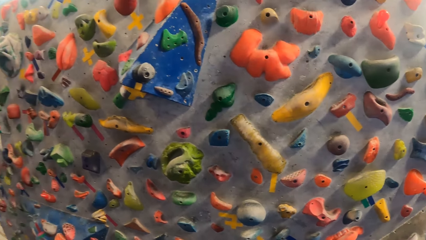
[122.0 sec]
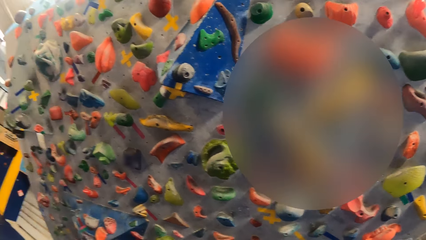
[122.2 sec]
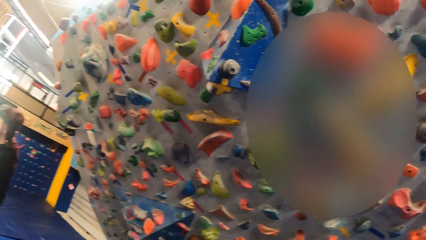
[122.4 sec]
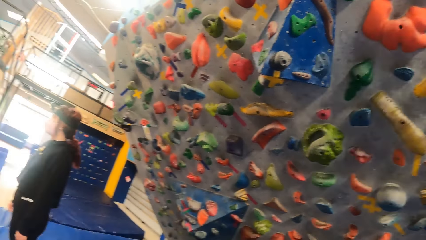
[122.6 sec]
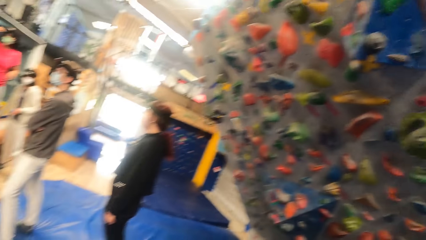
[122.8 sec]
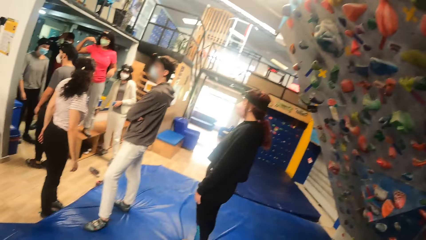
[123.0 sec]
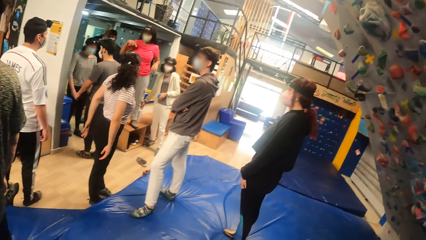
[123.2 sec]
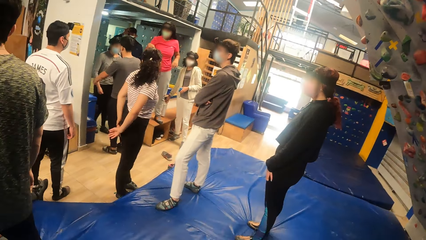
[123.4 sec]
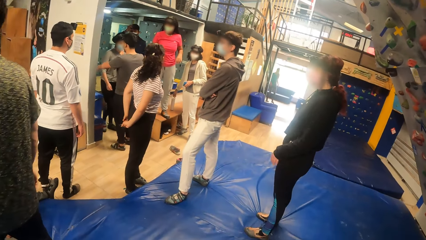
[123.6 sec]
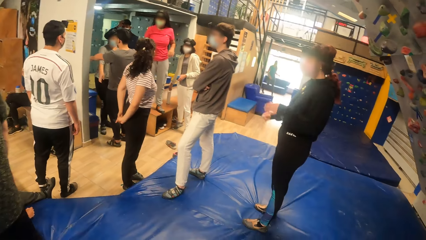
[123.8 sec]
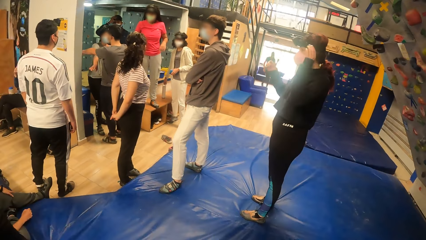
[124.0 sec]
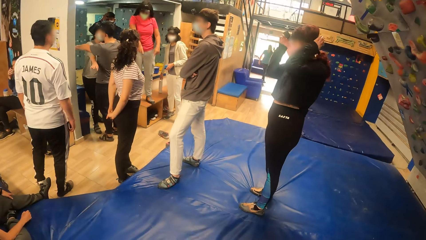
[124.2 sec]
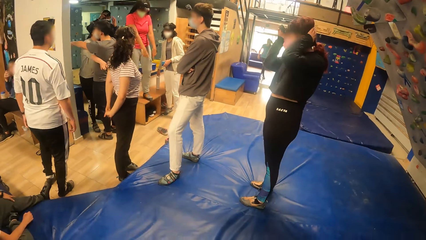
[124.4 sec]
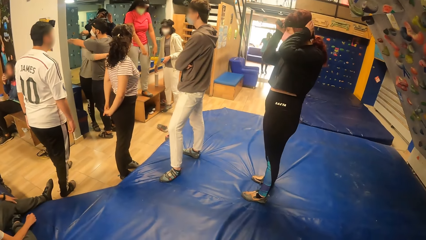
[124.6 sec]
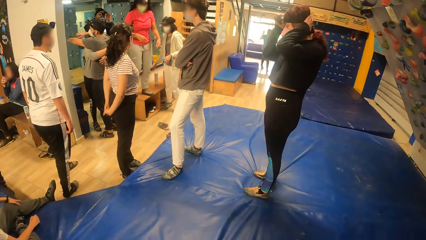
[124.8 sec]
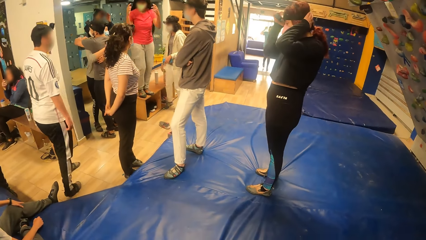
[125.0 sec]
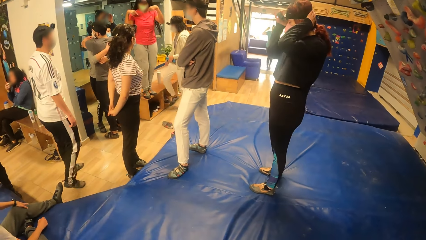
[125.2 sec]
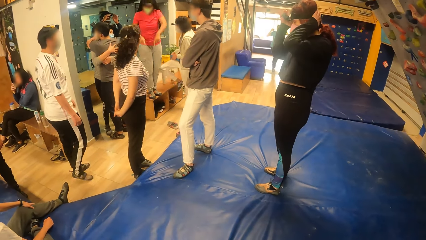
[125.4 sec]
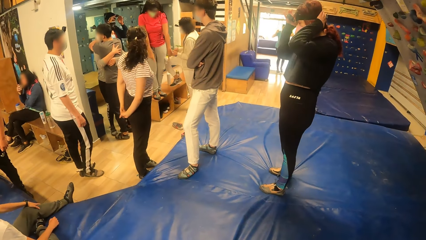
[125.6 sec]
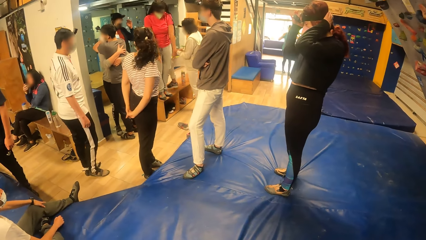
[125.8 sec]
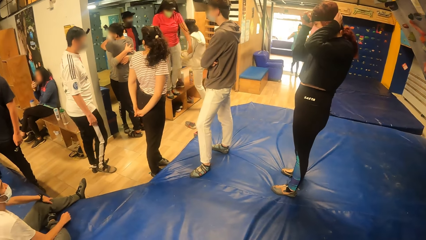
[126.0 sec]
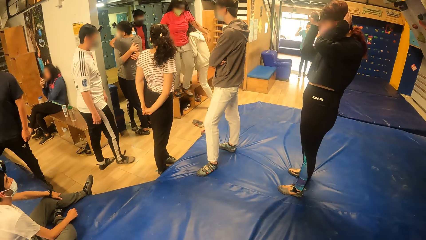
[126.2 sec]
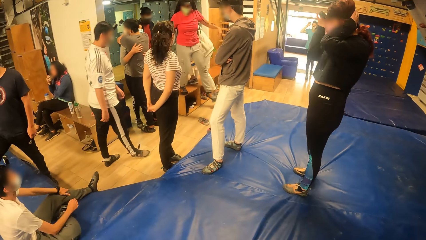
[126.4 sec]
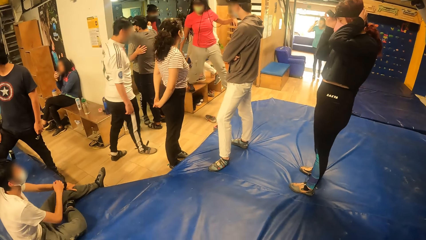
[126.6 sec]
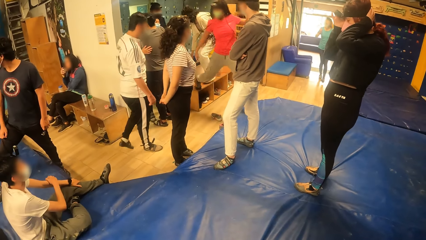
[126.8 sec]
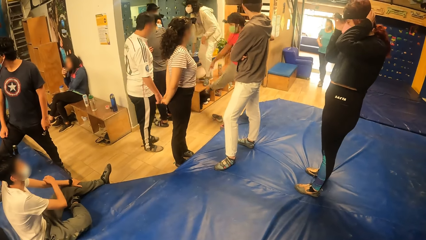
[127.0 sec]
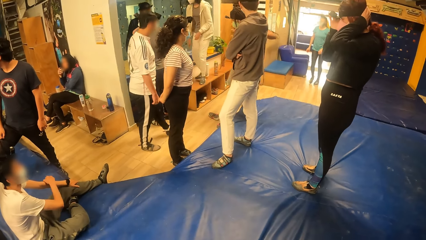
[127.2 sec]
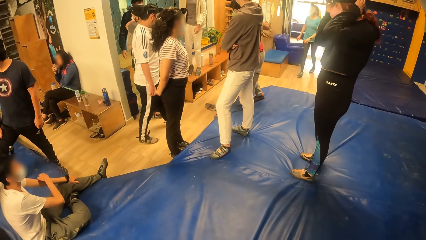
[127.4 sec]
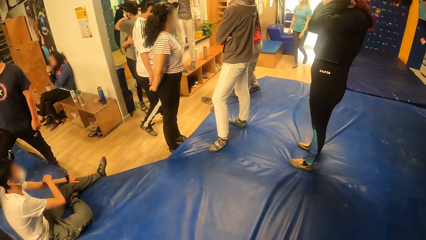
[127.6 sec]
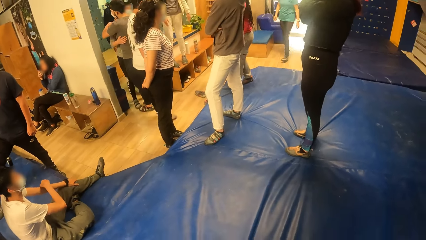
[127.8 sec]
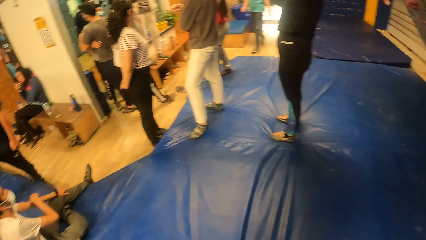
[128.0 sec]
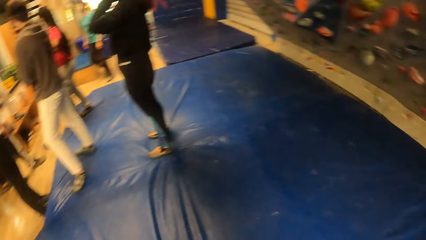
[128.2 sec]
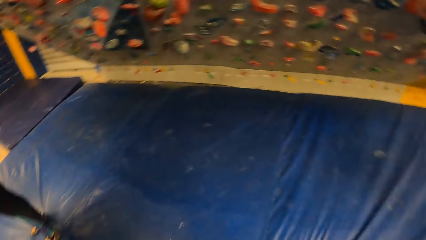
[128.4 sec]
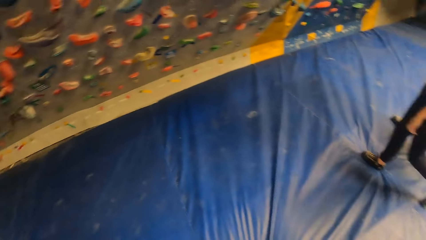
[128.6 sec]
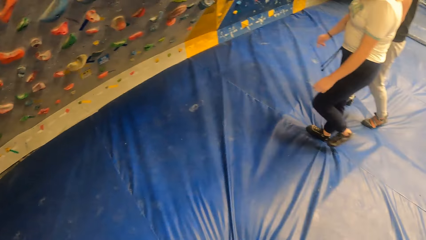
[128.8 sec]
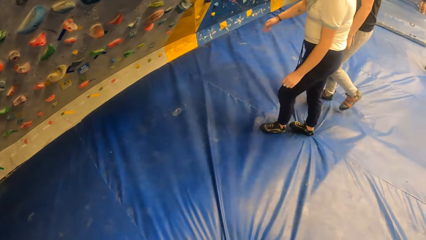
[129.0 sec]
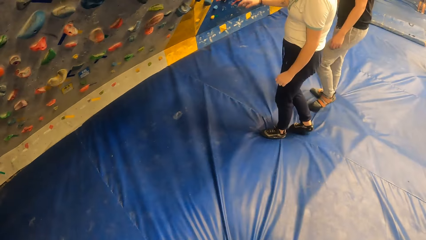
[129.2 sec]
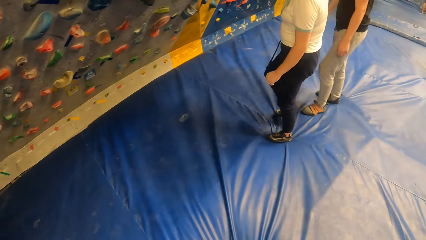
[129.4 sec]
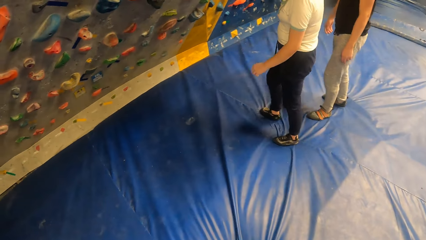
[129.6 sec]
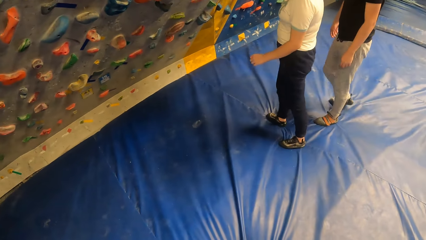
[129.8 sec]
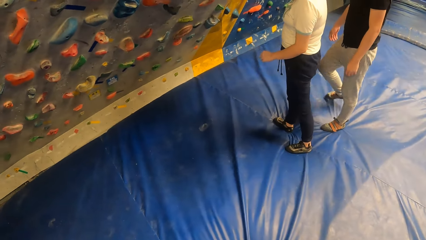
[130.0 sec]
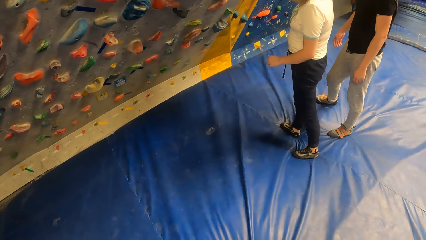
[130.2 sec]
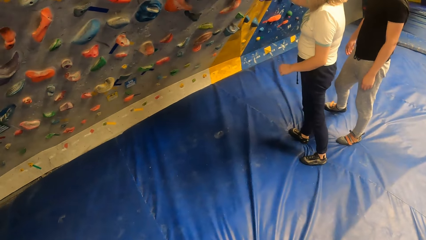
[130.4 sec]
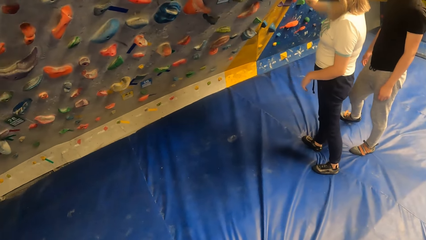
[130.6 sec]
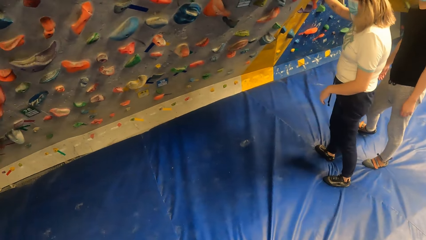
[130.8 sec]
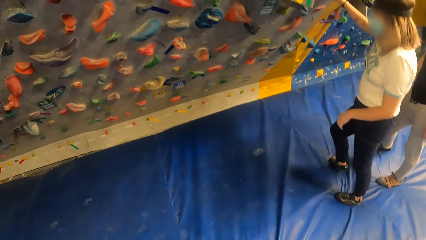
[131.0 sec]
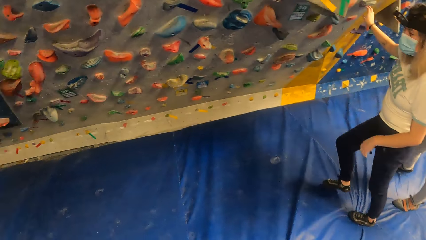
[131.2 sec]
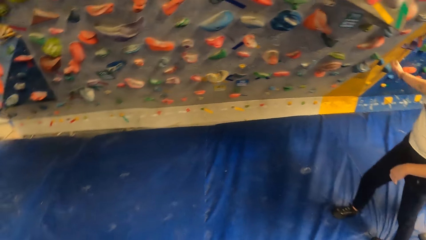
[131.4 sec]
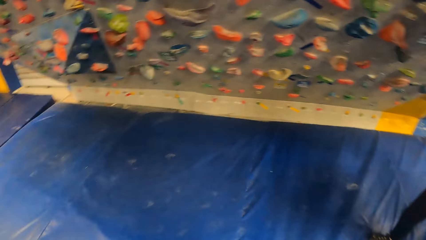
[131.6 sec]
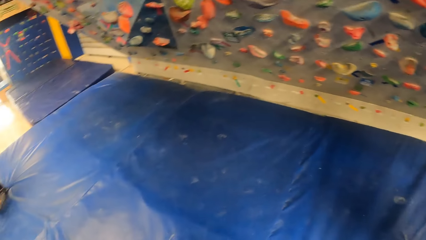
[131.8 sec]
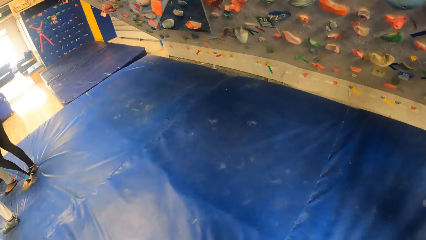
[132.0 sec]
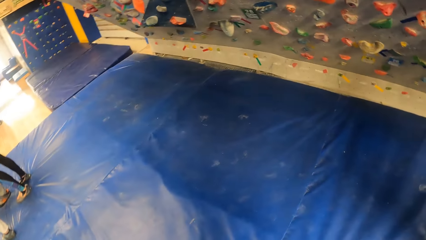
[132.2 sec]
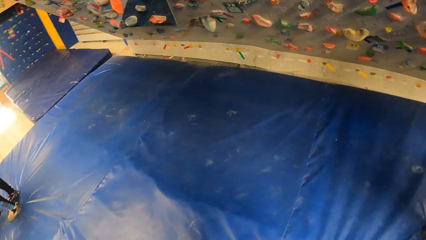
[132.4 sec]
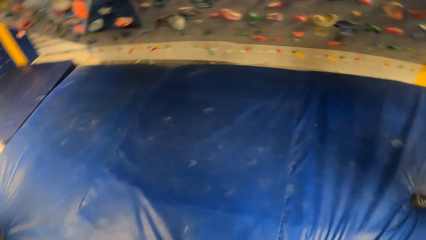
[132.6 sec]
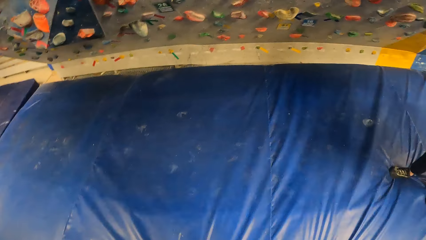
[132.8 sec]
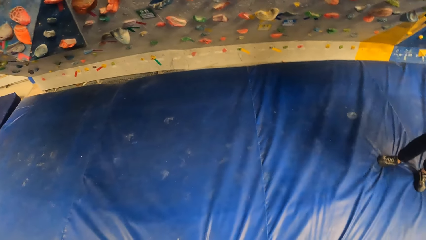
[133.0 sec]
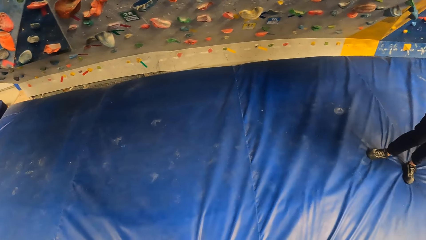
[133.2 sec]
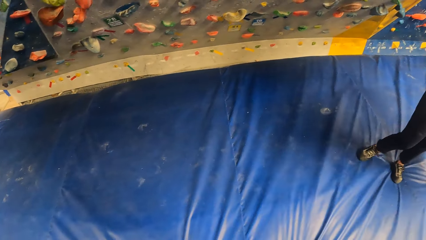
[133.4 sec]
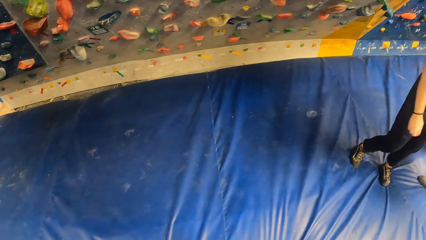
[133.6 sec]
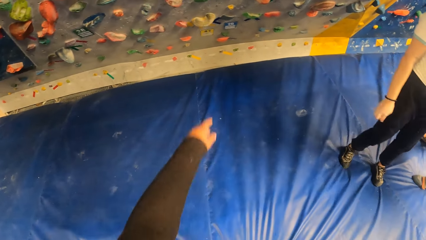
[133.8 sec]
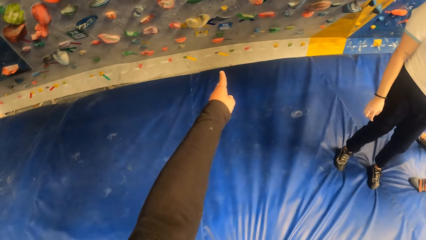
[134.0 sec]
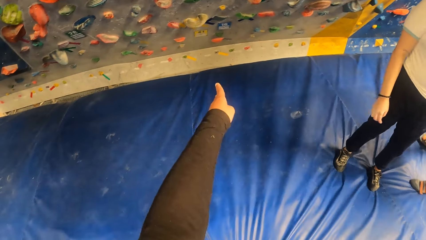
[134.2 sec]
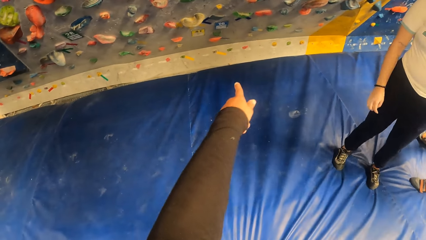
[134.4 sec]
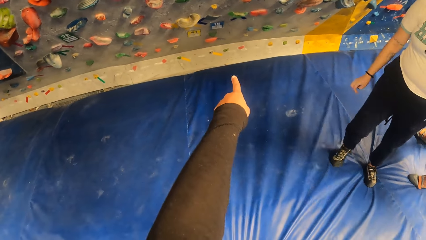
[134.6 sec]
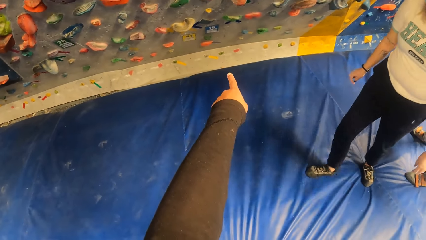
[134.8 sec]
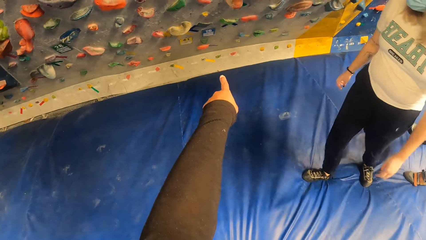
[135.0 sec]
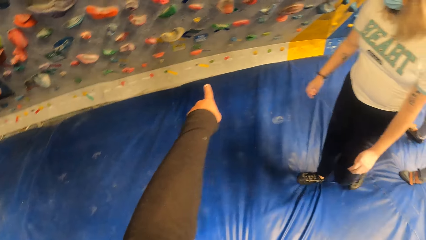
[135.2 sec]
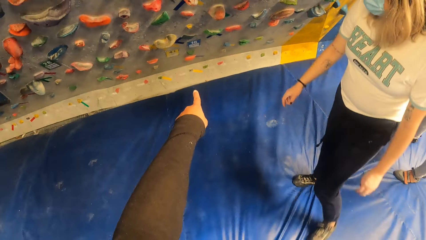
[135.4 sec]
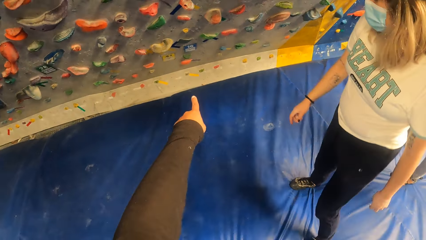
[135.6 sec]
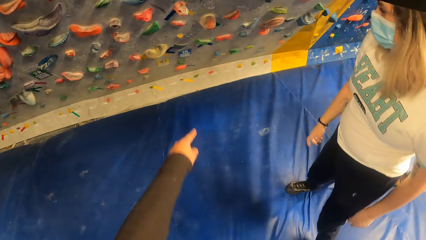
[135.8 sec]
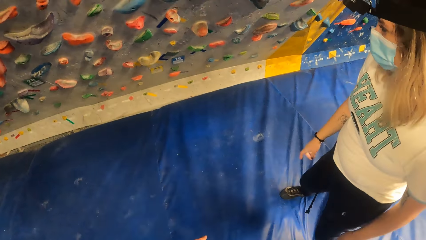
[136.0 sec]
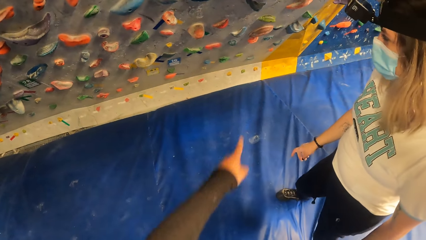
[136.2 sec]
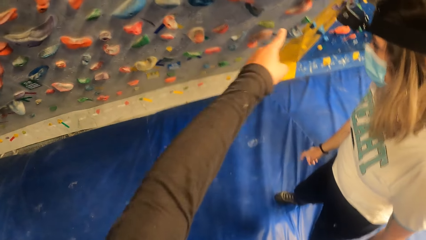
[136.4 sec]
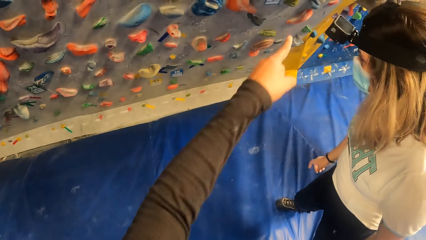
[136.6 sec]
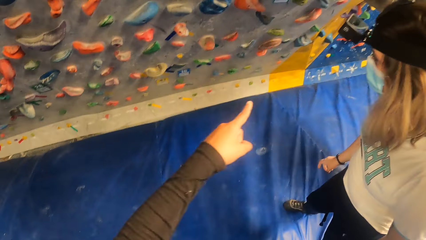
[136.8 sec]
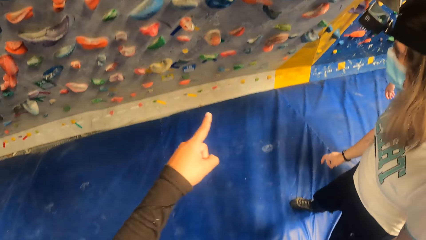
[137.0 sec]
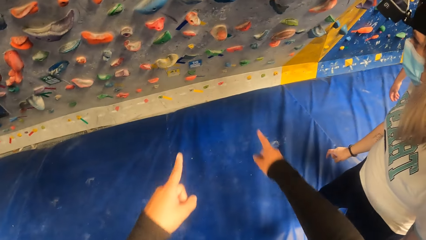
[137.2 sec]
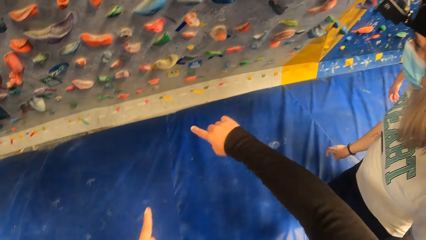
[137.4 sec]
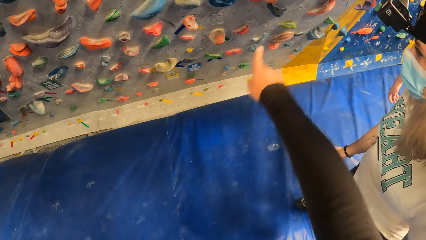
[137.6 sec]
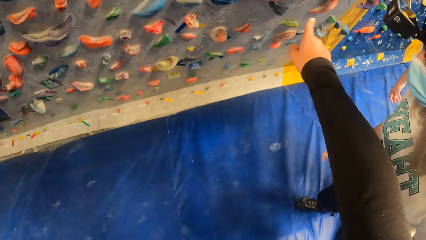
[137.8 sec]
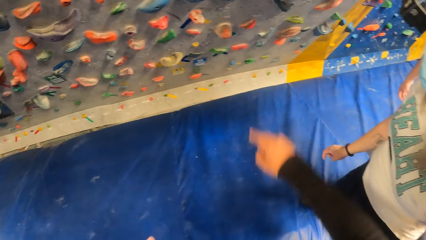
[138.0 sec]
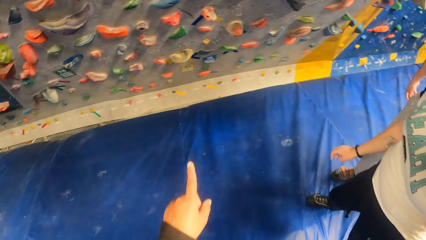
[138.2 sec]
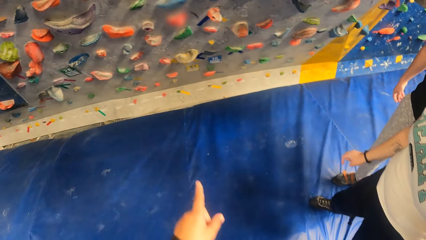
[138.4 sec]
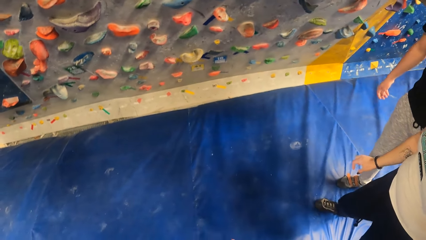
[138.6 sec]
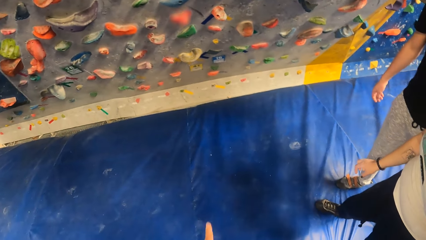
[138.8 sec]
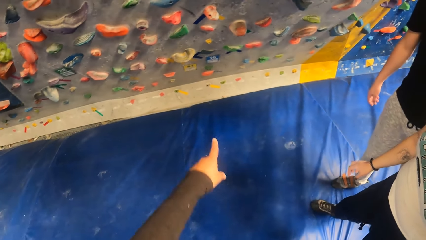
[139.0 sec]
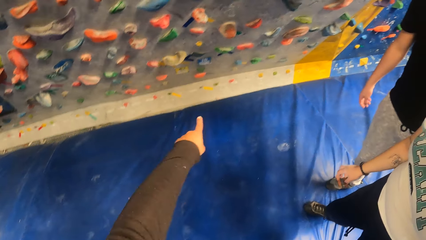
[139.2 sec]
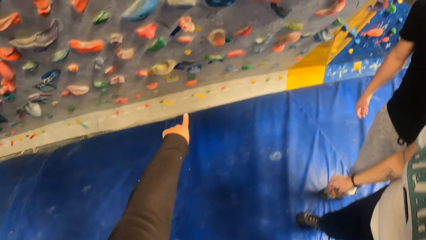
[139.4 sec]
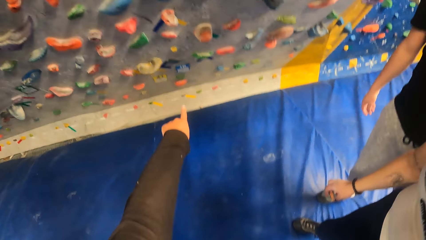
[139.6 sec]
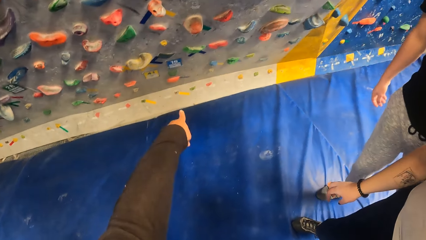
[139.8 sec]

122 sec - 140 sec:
The camera wearer stares at the foam mattress. A woman adjusts a camera on her head with her hands. The camera wearer turns towards the rock climbing wall. They stare at the rock climbing wall. They interact with another woman and a man. They stare at the foam mattress. They point at the rock climbing wall. A woman moves towards the camera wearer. The camera wearer points at the rock climbing wall.
